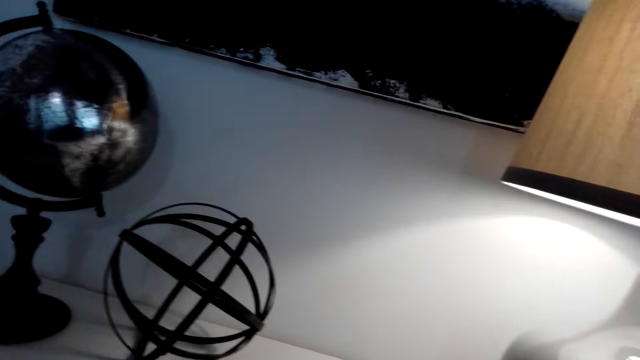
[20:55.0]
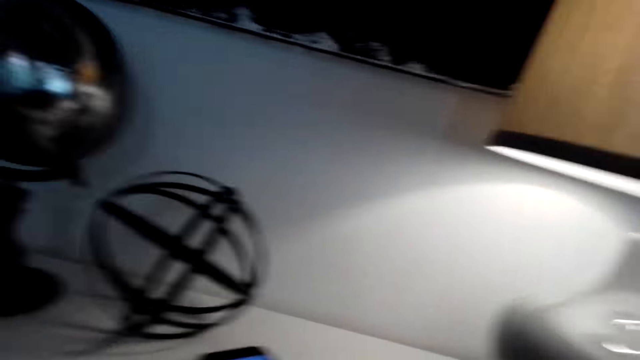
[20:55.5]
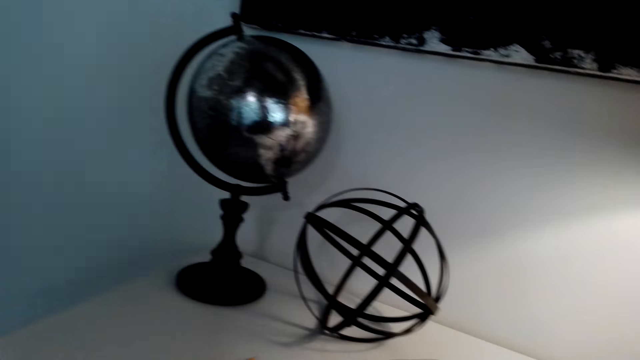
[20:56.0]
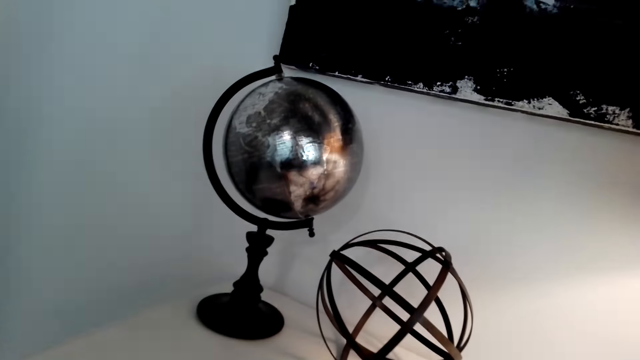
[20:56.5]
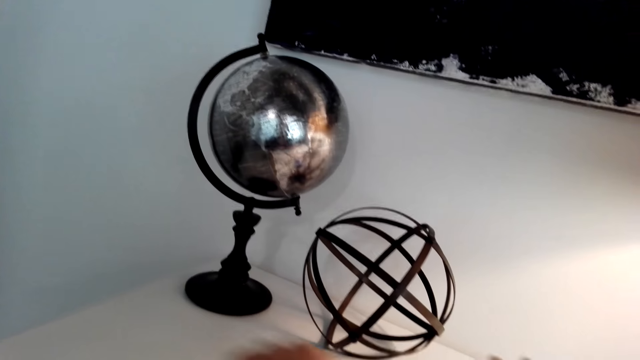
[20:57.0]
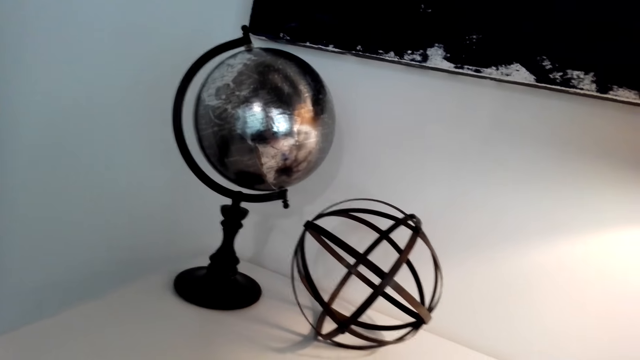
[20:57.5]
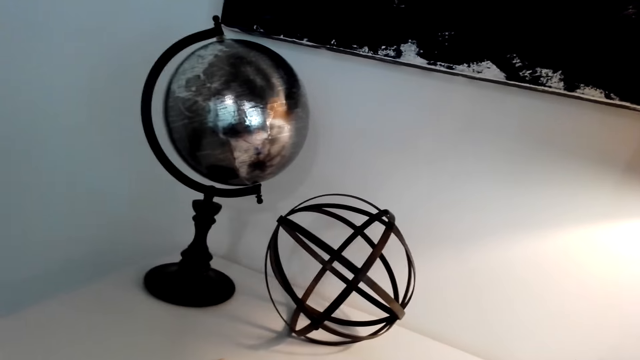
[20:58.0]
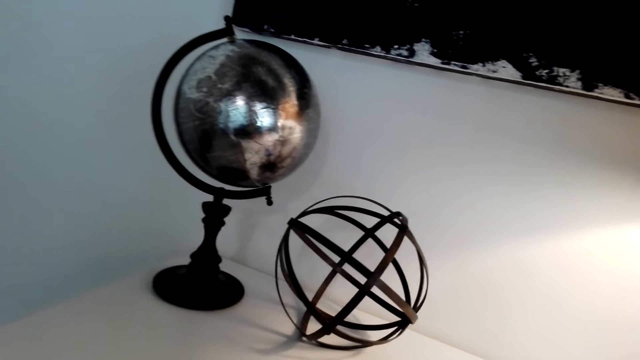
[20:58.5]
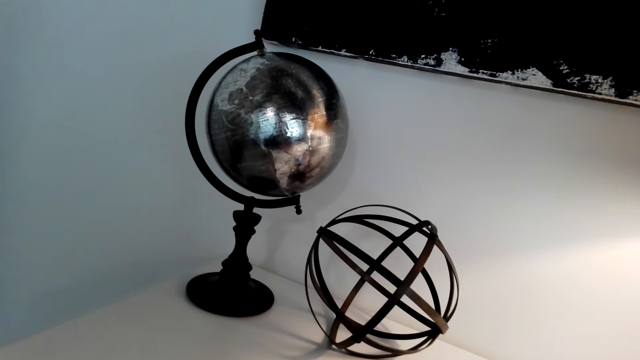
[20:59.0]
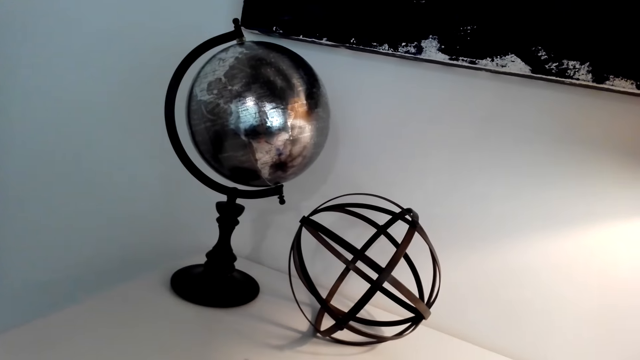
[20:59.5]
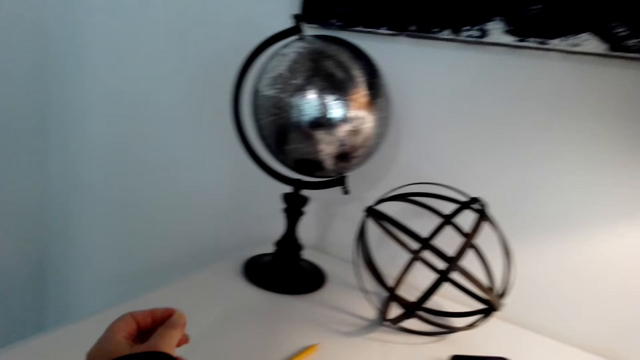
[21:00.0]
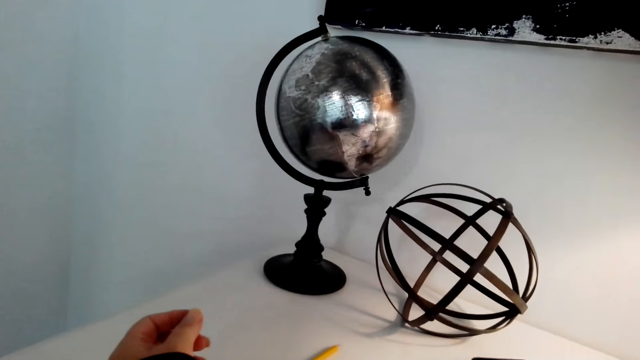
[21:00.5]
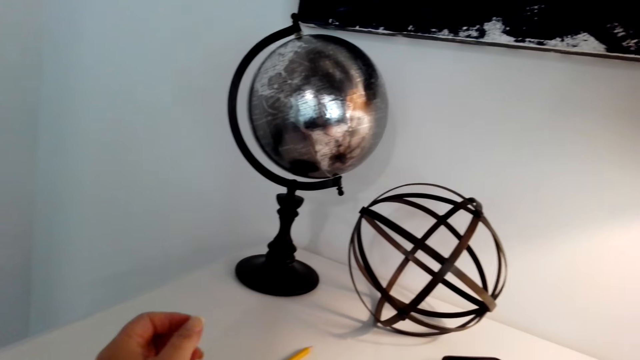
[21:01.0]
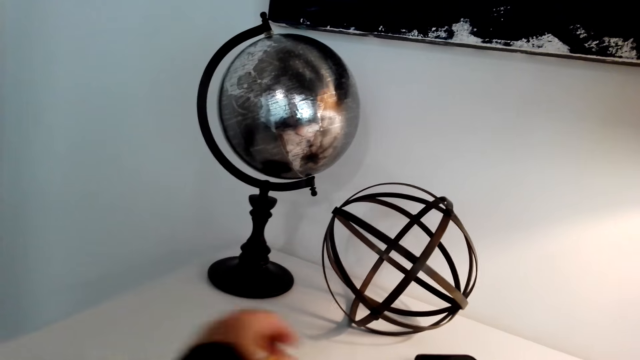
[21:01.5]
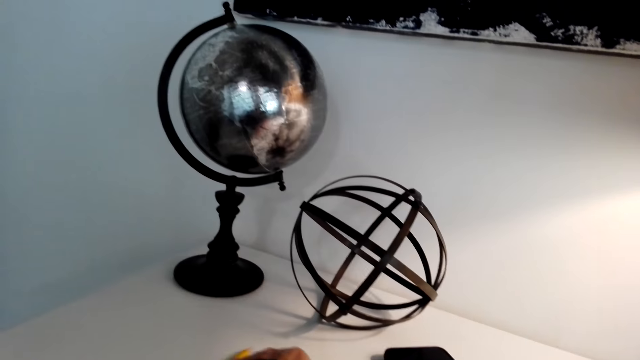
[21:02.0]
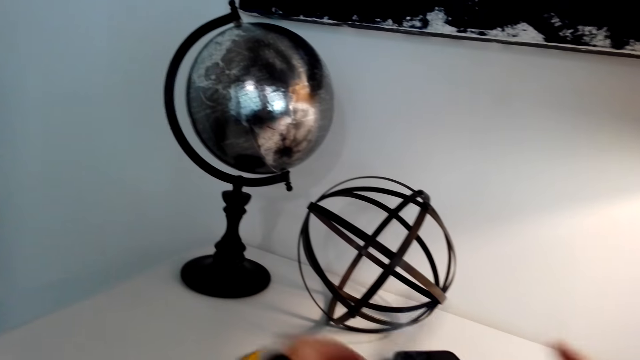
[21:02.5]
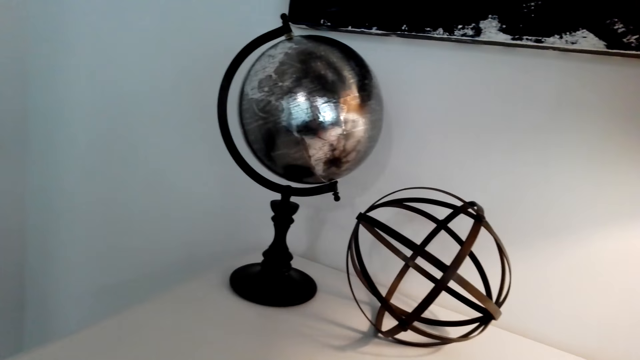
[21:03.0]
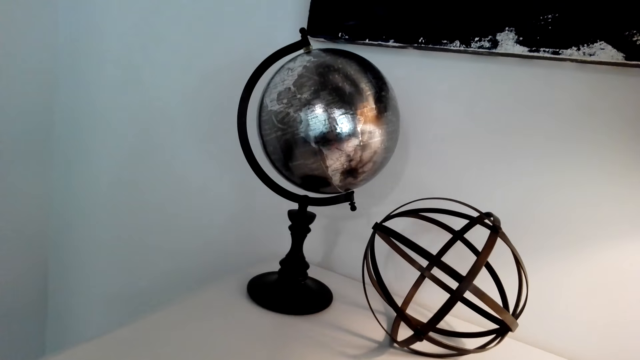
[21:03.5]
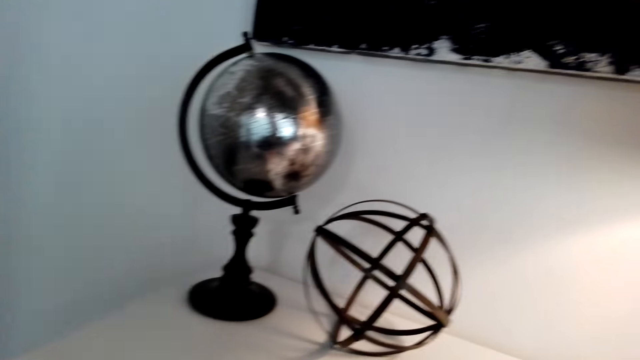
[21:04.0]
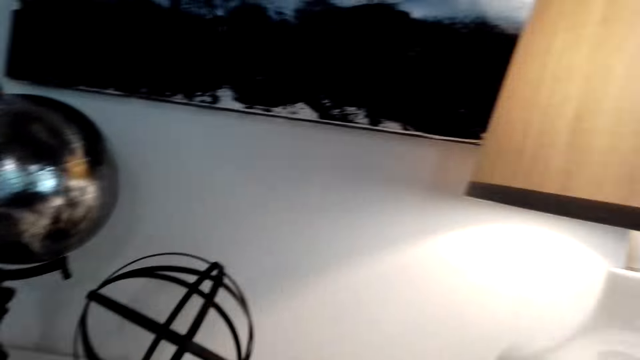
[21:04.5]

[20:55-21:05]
The camera wearer raises their hands.

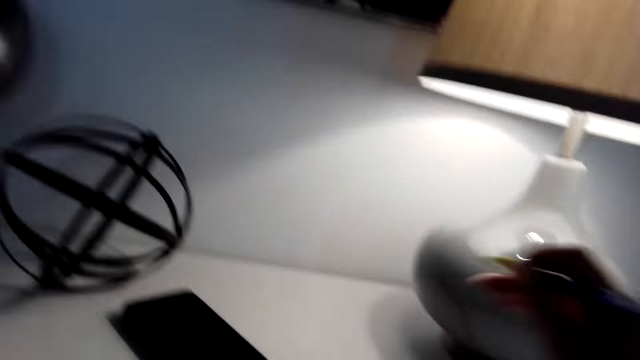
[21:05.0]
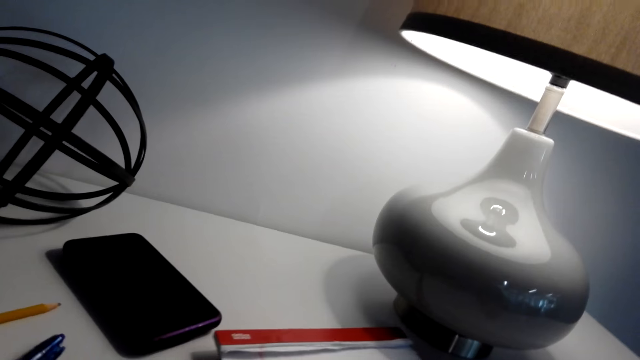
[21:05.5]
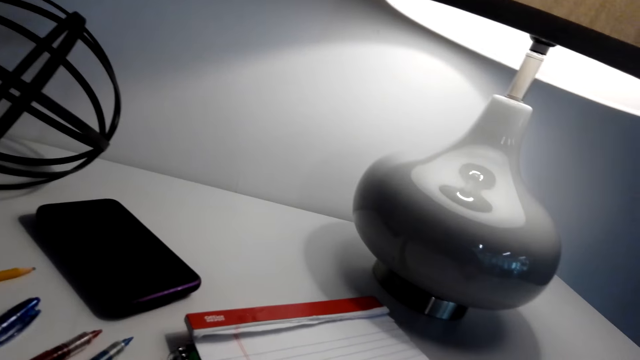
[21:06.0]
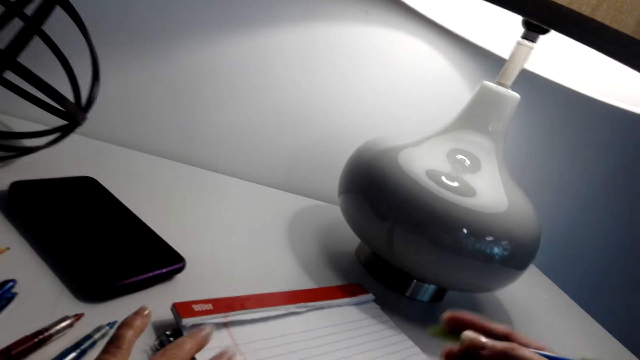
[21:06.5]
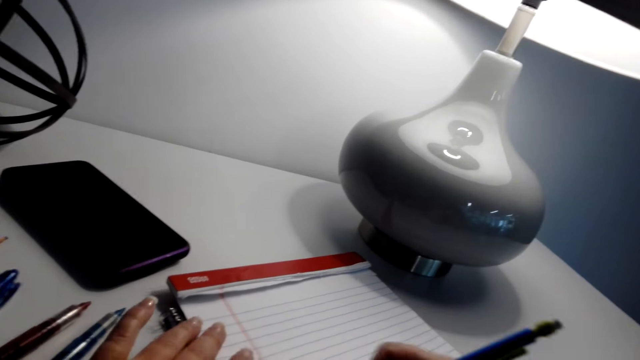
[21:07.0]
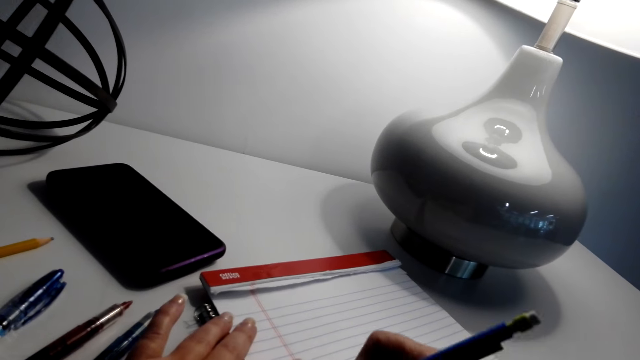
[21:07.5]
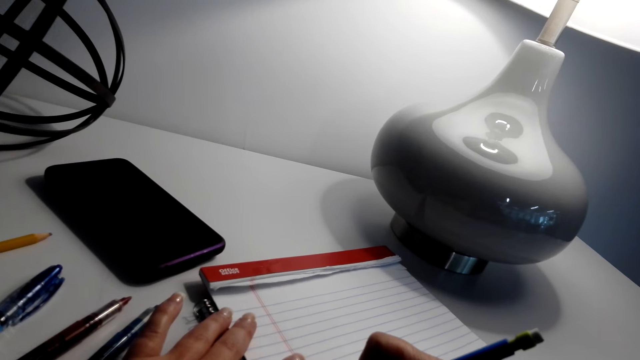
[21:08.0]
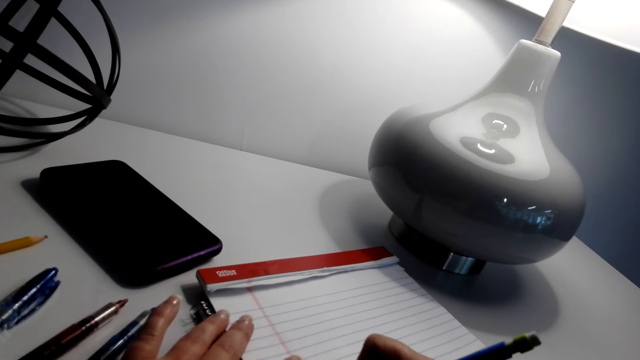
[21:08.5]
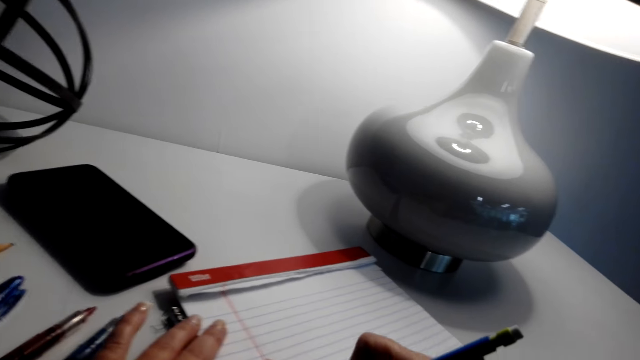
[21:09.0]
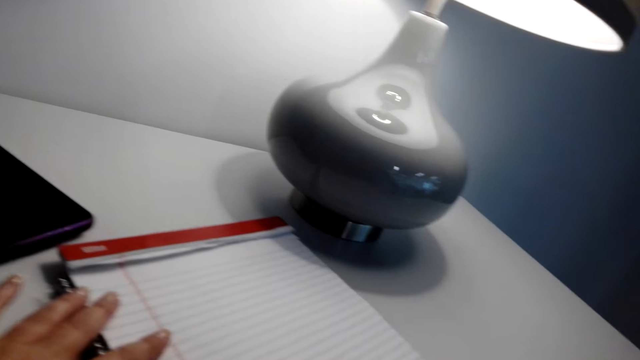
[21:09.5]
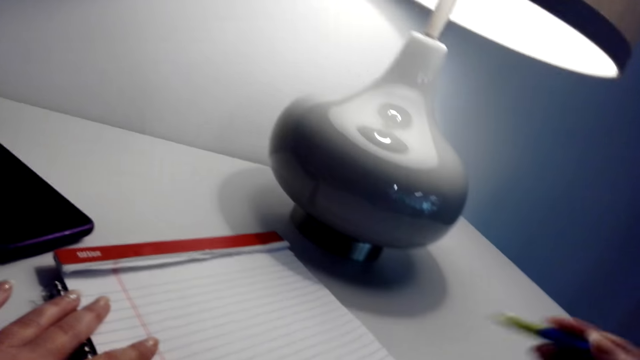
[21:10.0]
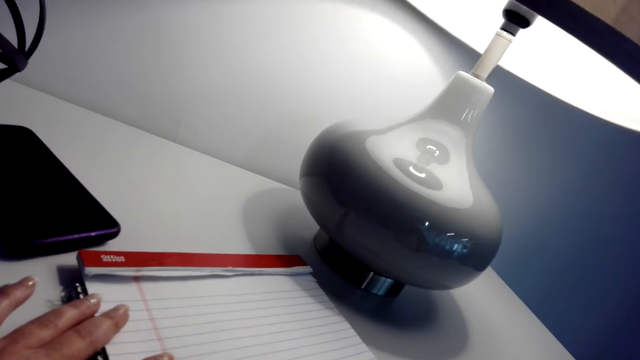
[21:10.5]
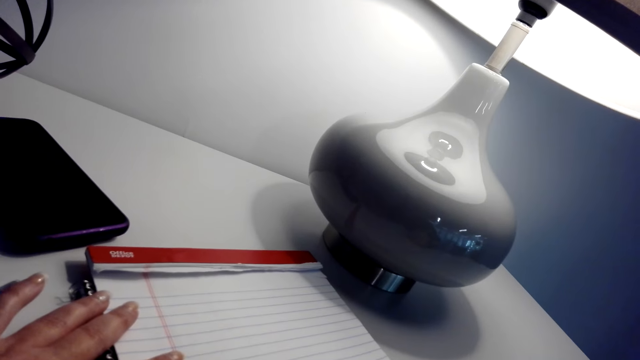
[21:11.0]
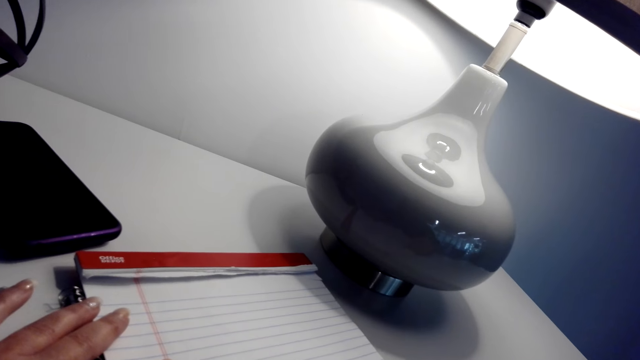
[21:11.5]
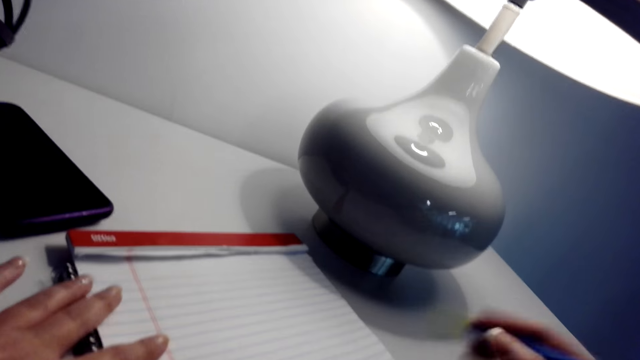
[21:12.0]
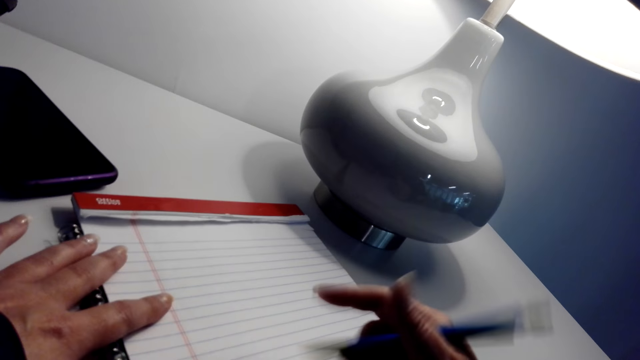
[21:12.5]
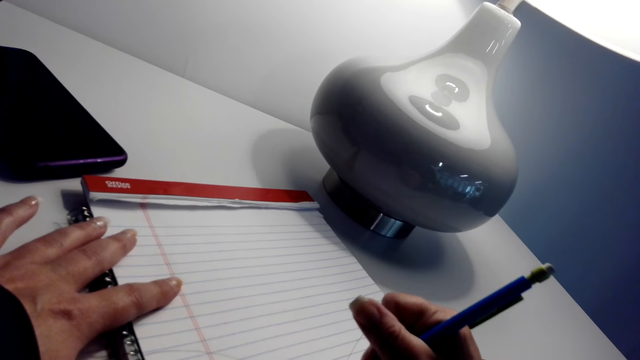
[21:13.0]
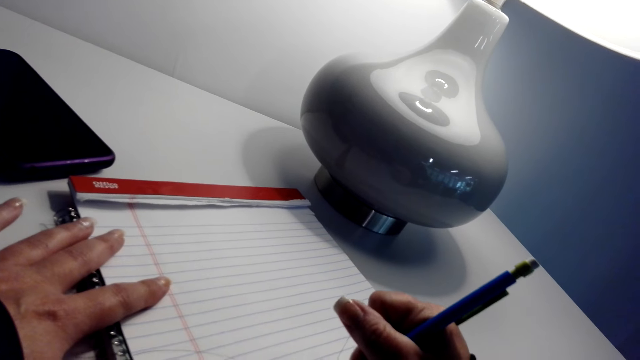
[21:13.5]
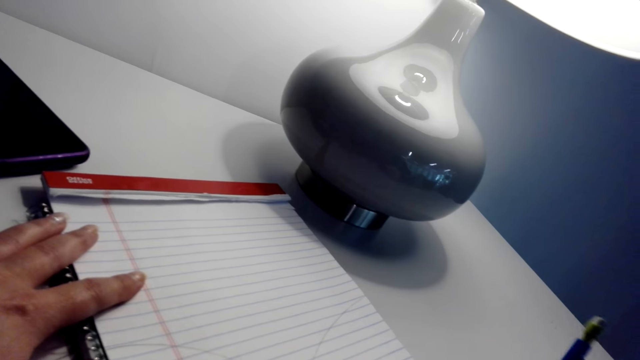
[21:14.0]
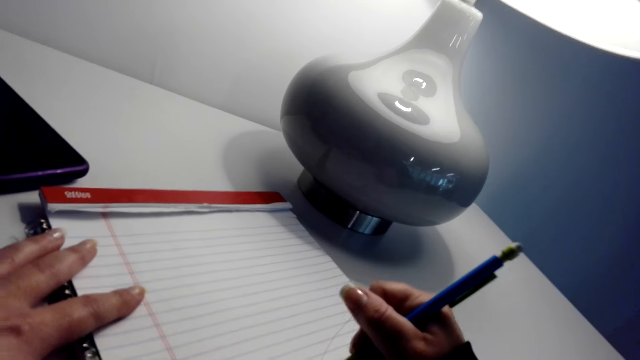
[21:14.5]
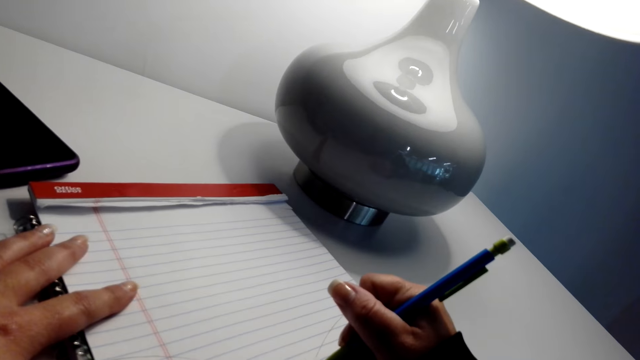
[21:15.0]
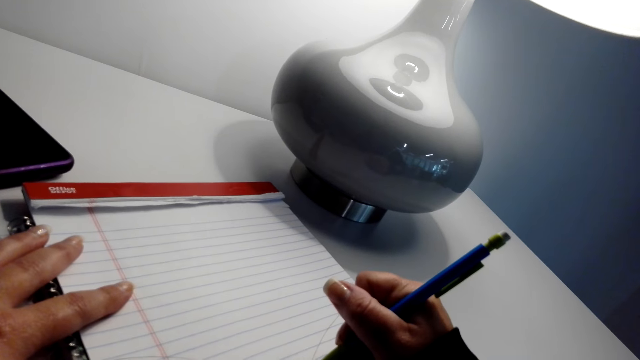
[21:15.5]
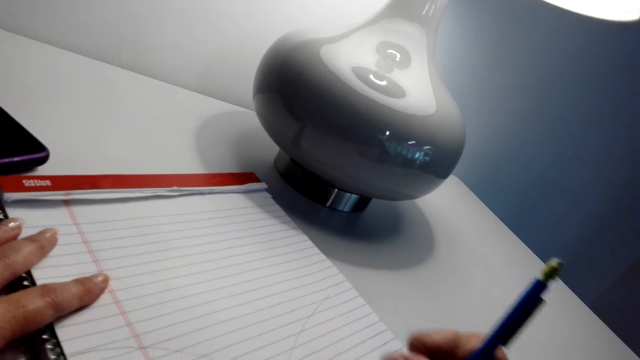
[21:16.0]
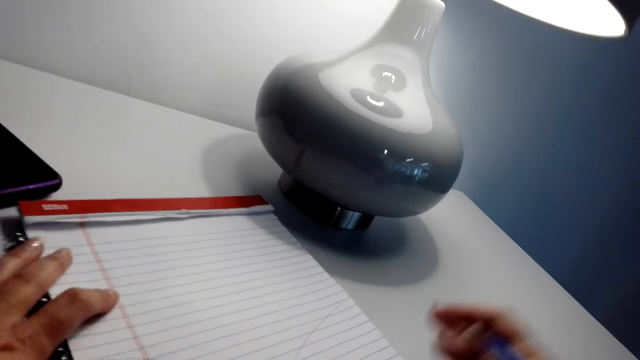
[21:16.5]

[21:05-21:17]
The camera wearer rubs the book. They pick up the book. They draw in the book.
